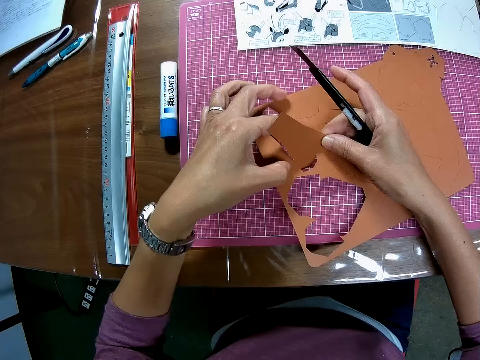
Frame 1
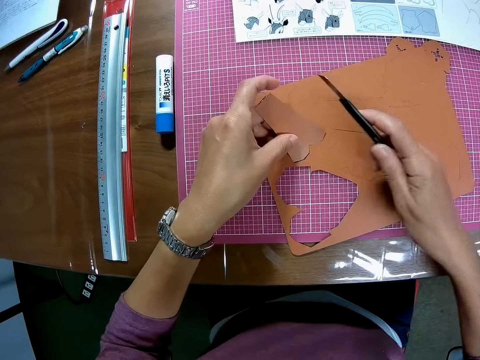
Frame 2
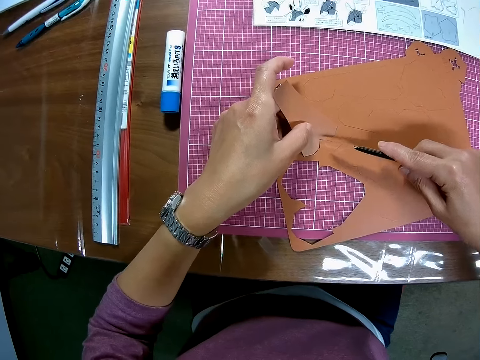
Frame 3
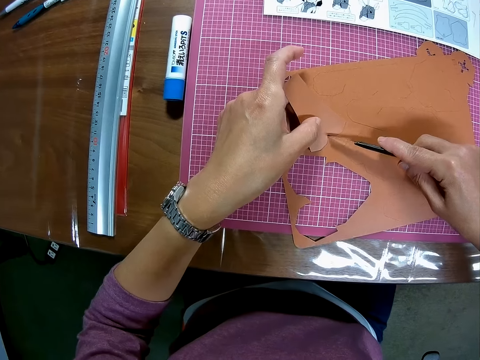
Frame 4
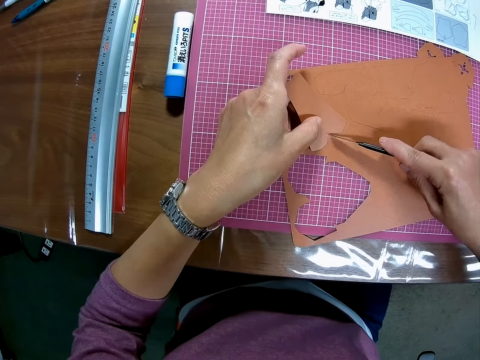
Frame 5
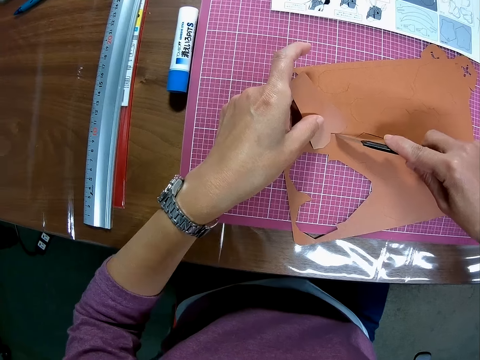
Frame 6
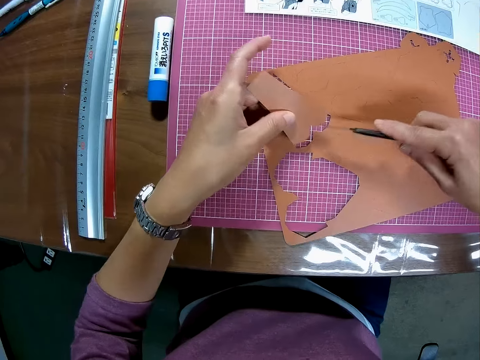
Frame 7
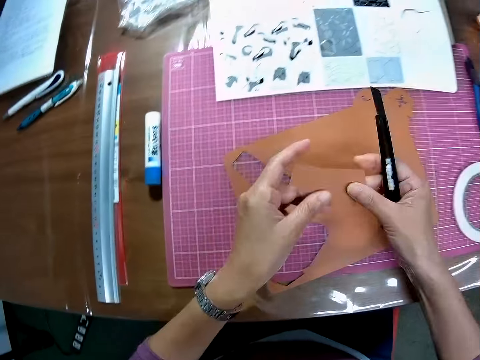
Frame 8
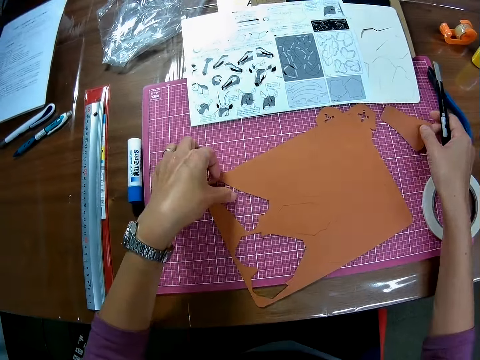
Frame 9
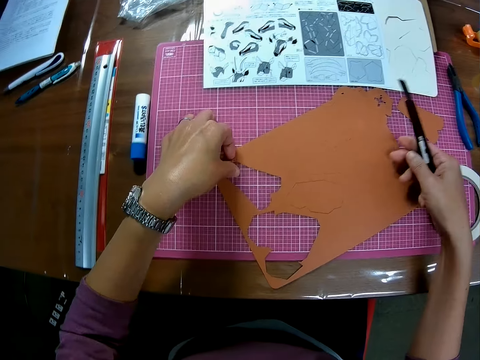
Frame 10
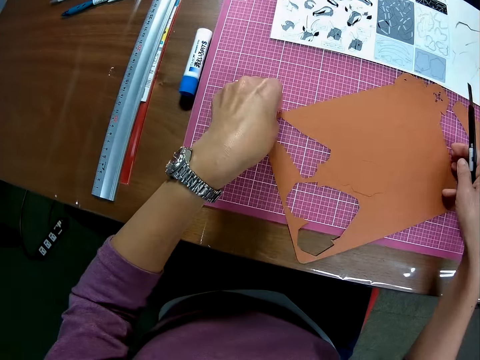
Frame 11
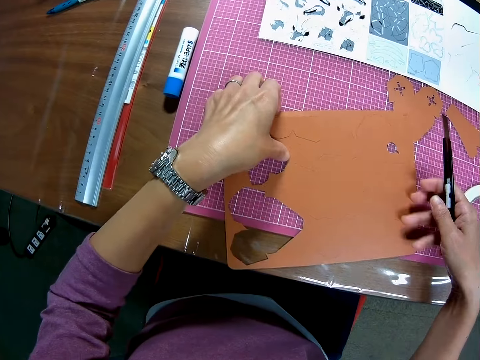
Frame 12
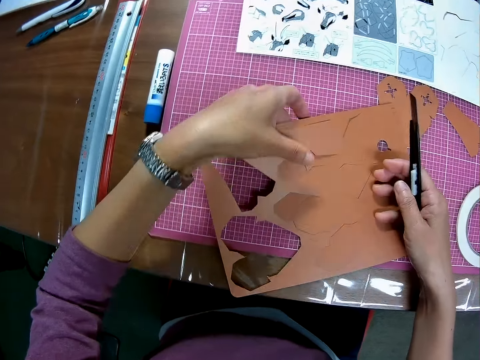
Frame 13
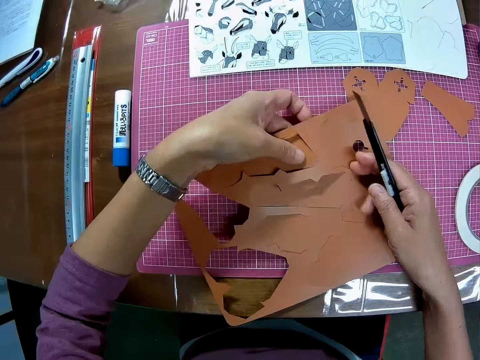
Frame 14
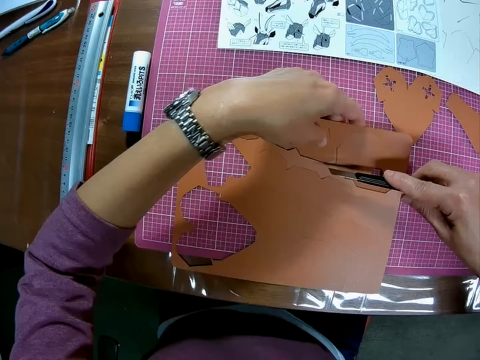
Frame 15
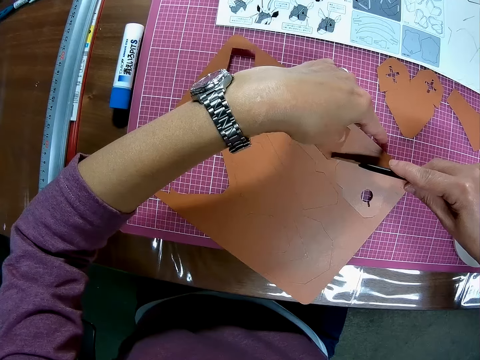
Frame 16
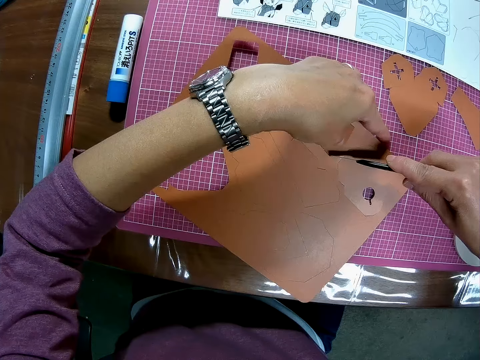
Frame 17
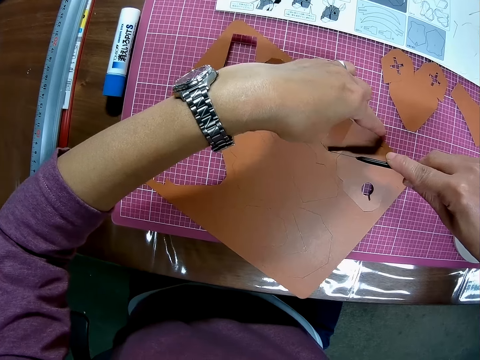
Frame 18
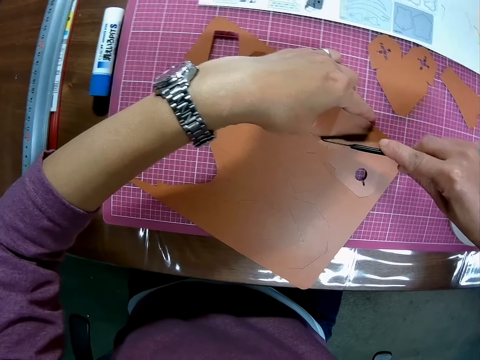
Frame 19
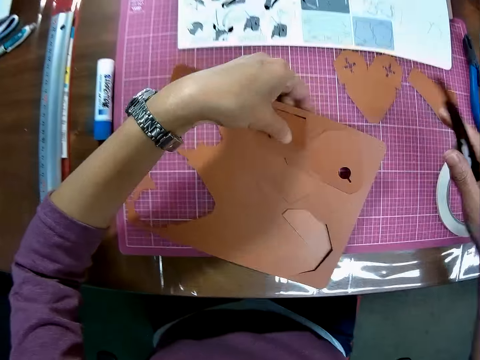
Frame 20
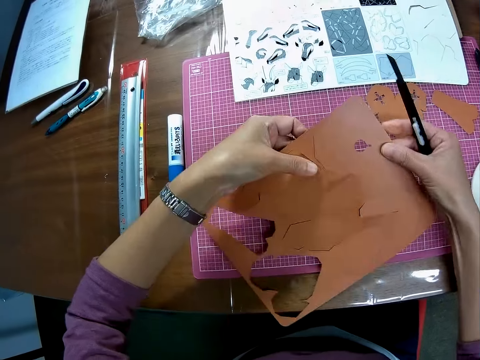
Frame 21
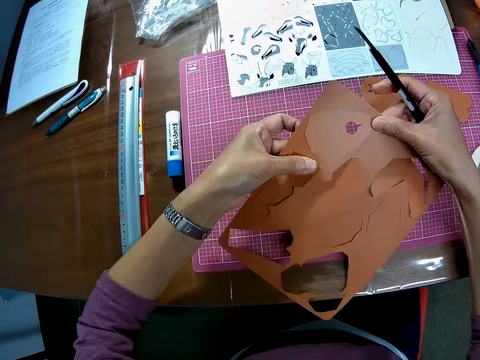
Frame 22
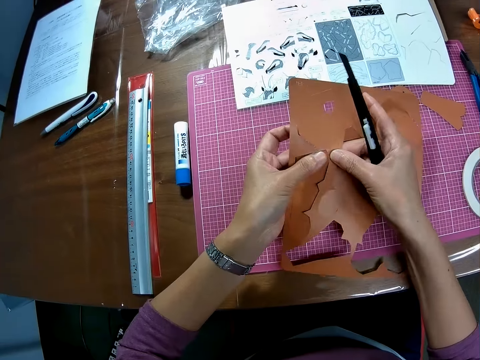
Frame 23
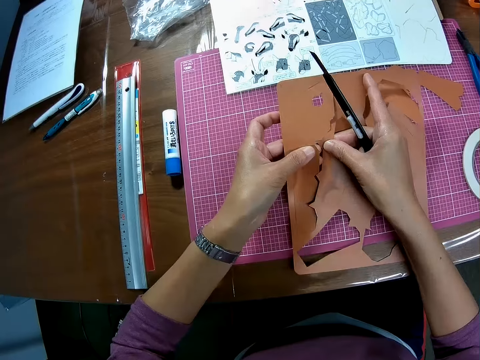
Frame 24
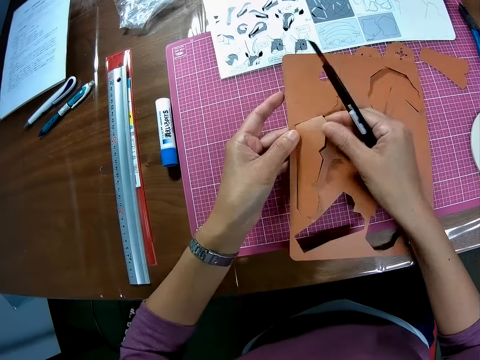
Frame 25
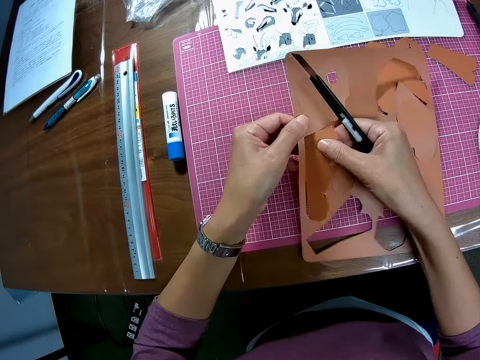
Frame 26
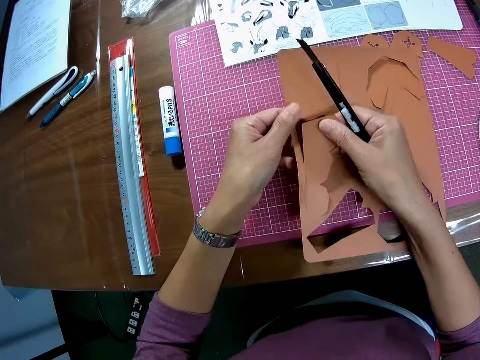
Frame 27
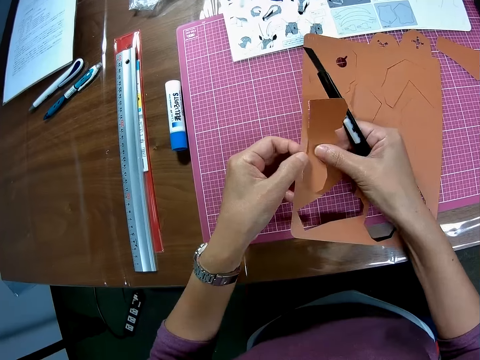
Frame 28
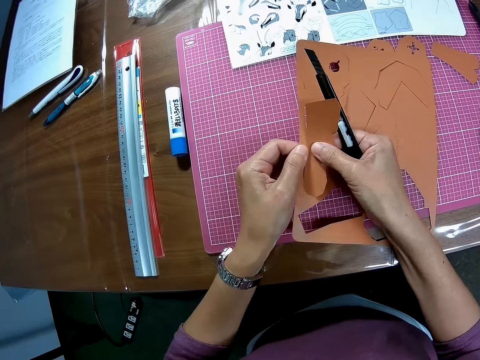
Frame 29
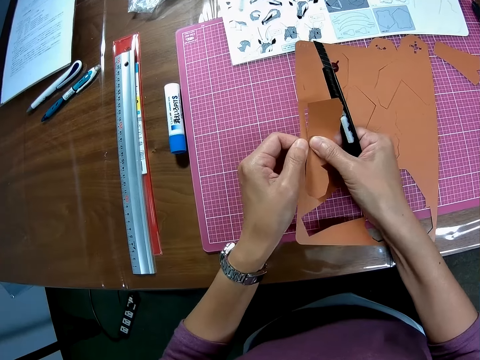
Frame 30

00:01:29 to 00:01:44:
The camera wearer drops the brown colored craft on the cutting mat. He cuts the brown colored craft with the craft knife. He removes the piece of brown colored craft from the craft and passes the piece of brown colored craft to his right hand. He drops the piece of brown colored craft on the cutting mat. He picks the brown colored craft from the cutting mat. He cuts the brown colored craft with the craft knife. He removes the craft knife from the brown colored craft. He removes another piece of craft from the brown colored craft.

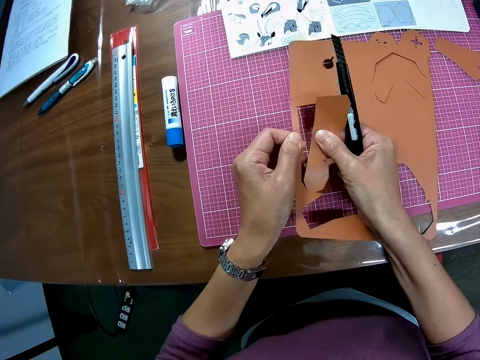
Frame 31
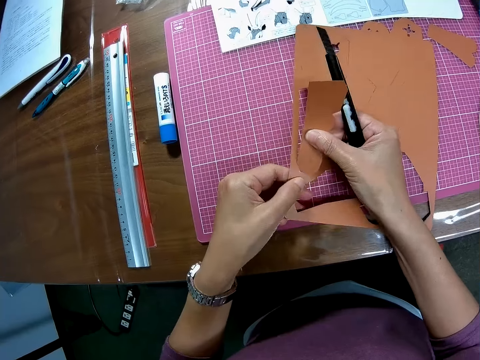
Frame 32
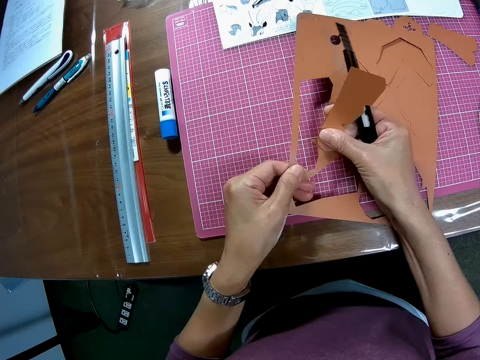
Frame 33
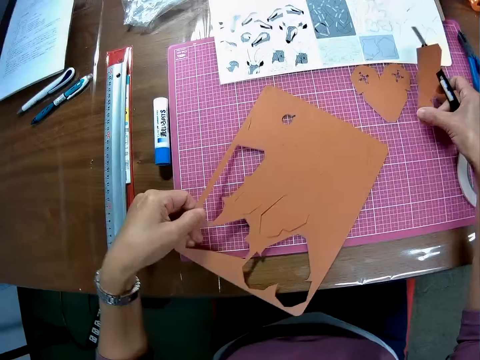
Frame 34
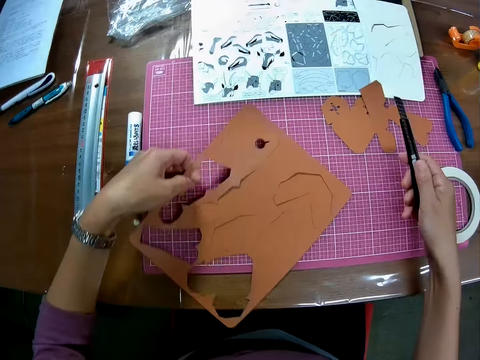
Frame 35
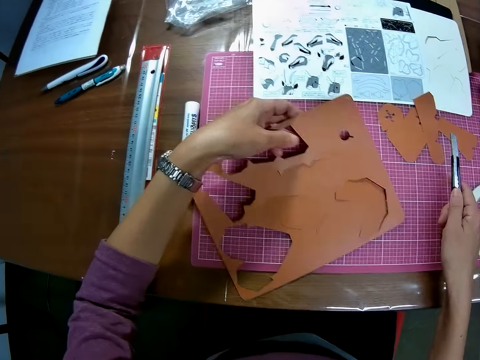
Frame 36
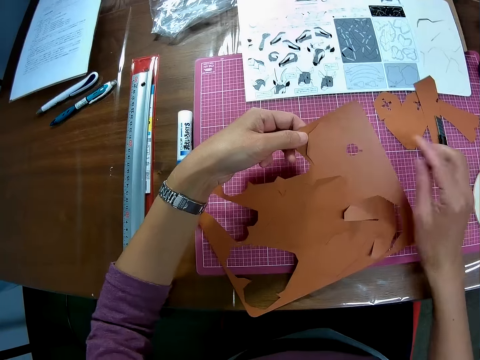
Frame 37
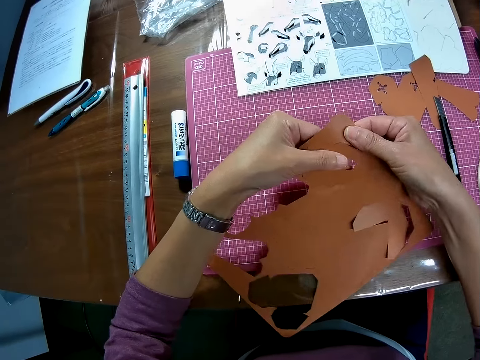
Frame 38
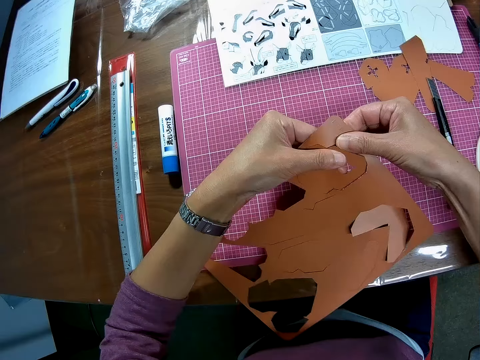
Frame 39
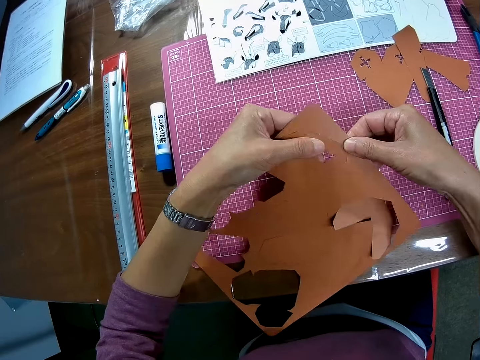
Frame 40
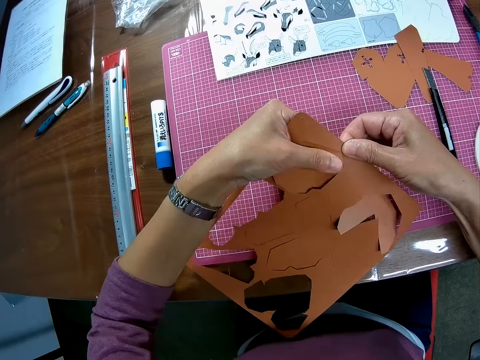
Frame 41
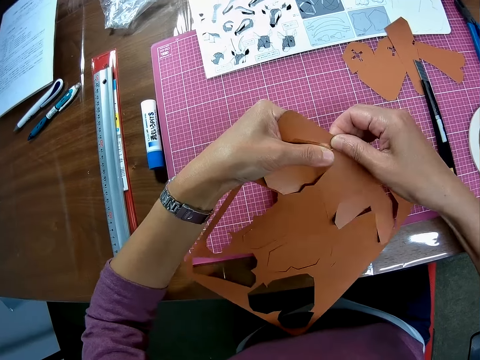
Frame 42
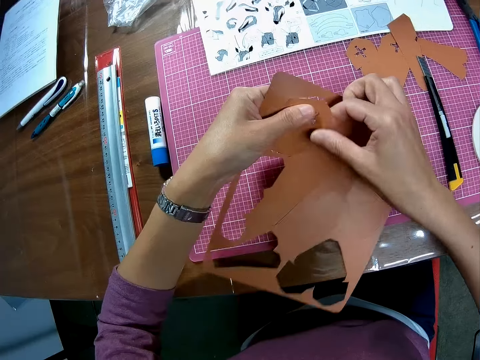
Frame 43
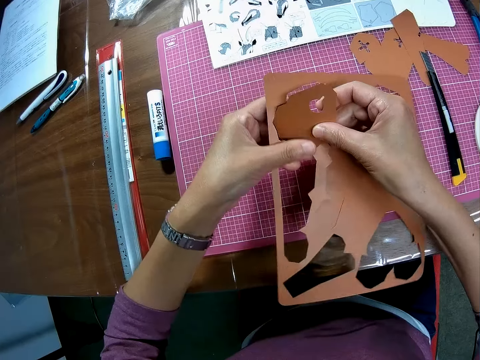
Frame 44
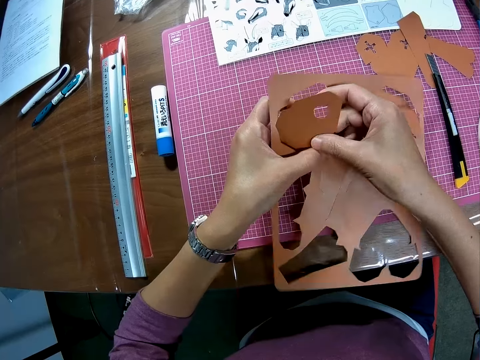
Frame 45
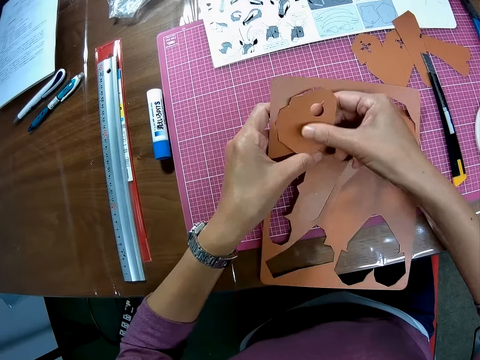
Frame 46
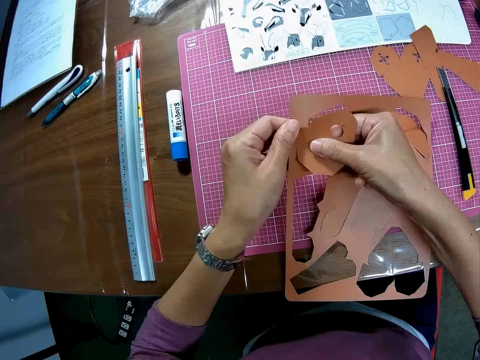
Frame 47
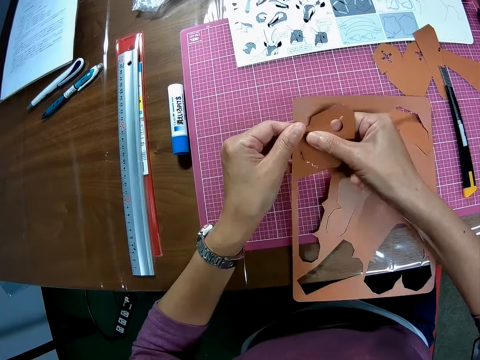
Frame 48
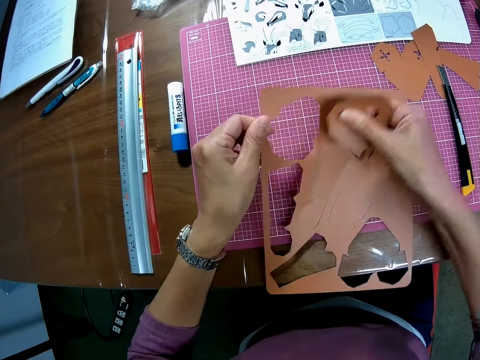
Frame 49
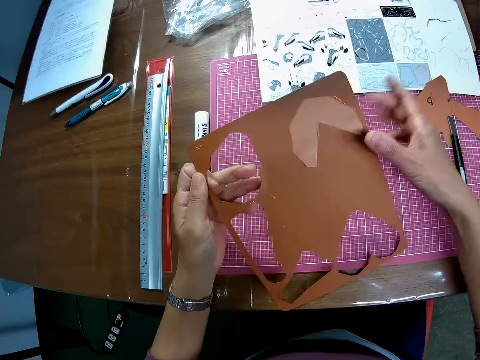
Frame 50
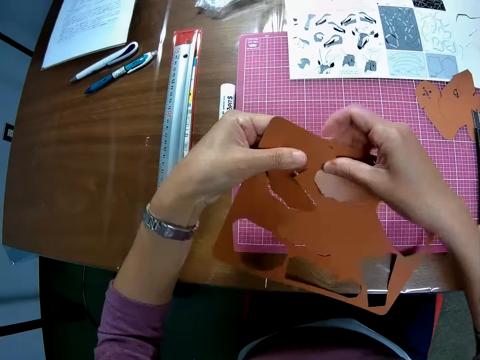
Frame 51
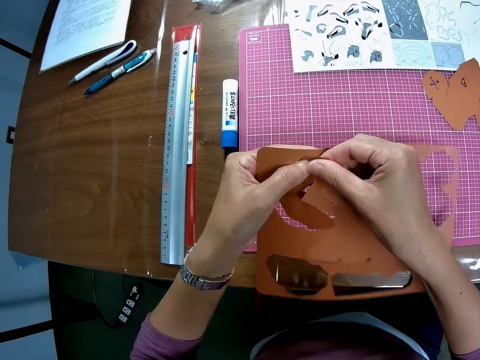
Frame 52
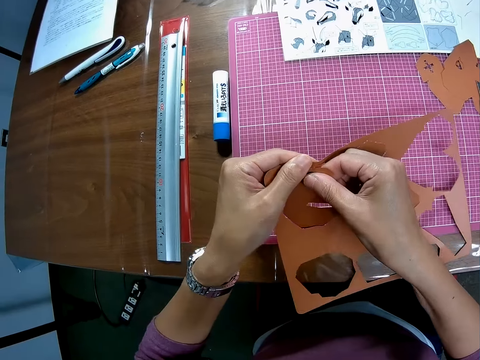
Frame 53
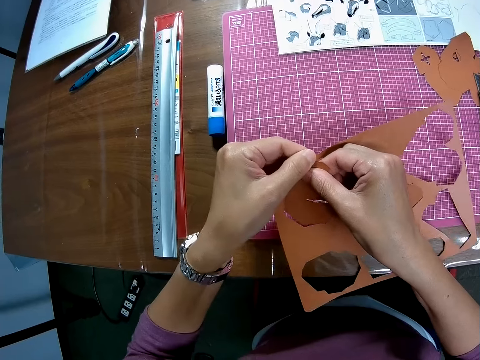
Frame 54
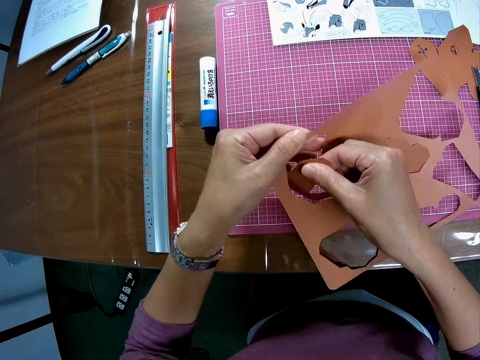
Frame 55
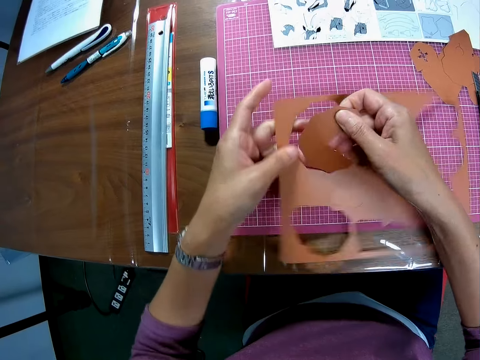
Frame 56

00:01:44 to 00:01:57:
The camera wearer drops the piece of brown colored craft on the cutting mat. They drop the craft knife on the cutting mat. They remove another piece of craft from the brown colored craft. They drop the piece of brown colored craft on the cutting mat. They remove another piece of craft from the brown colored craft.
